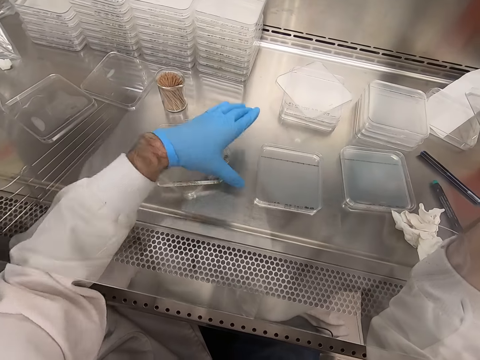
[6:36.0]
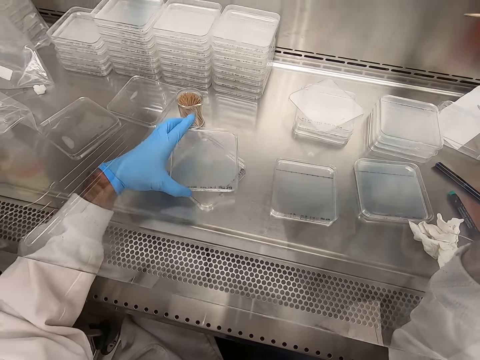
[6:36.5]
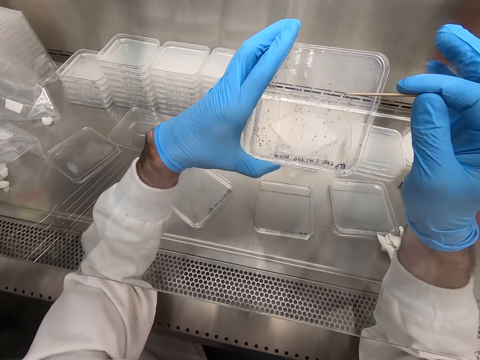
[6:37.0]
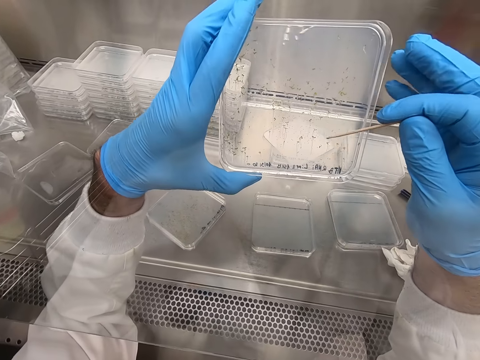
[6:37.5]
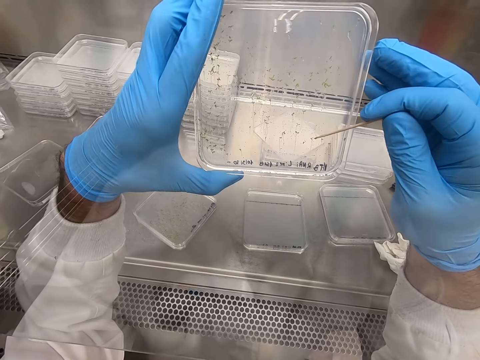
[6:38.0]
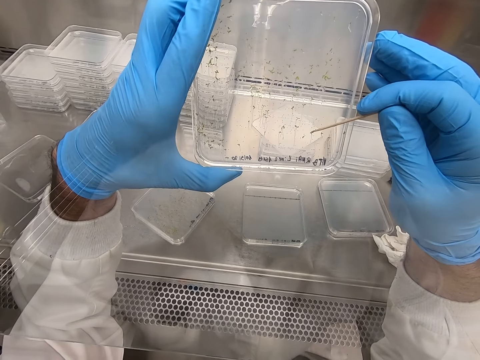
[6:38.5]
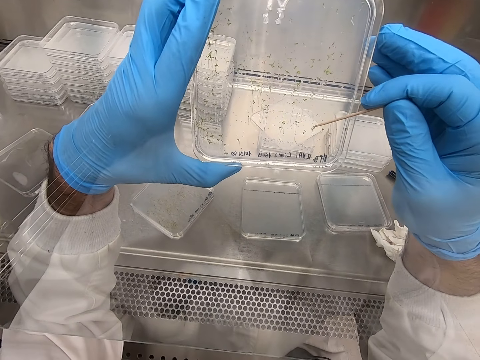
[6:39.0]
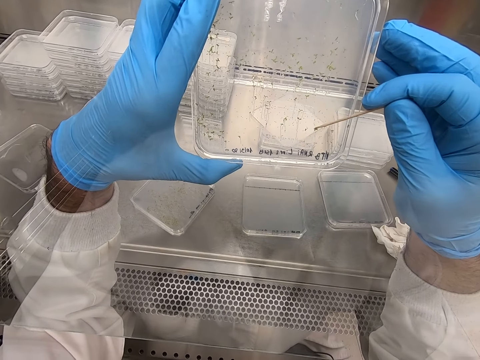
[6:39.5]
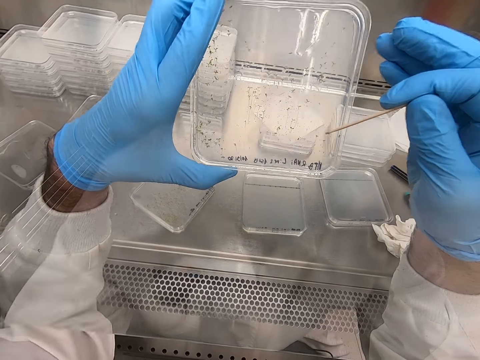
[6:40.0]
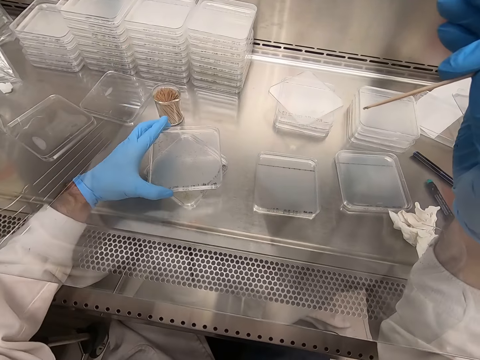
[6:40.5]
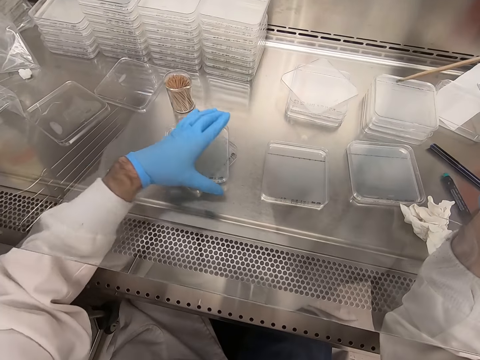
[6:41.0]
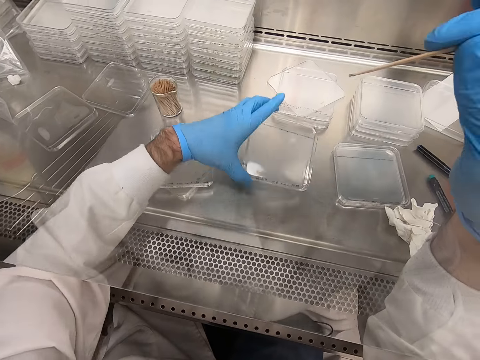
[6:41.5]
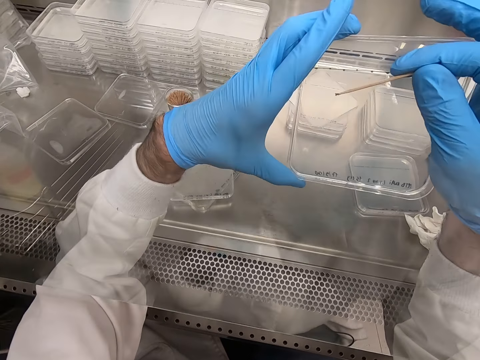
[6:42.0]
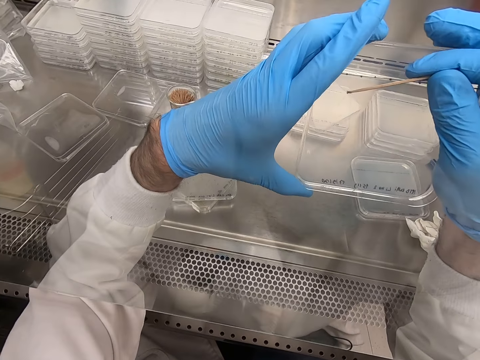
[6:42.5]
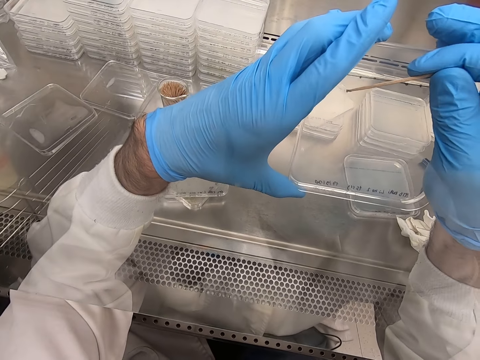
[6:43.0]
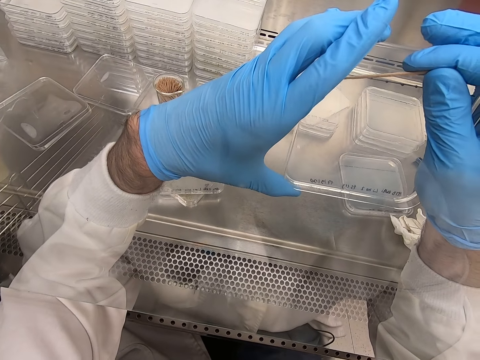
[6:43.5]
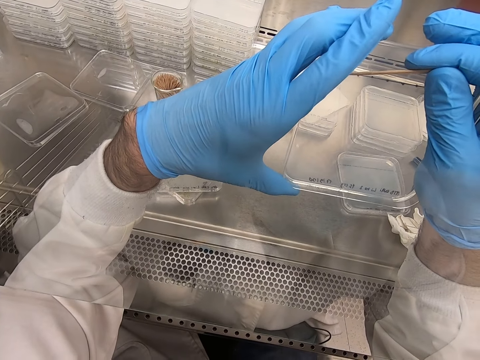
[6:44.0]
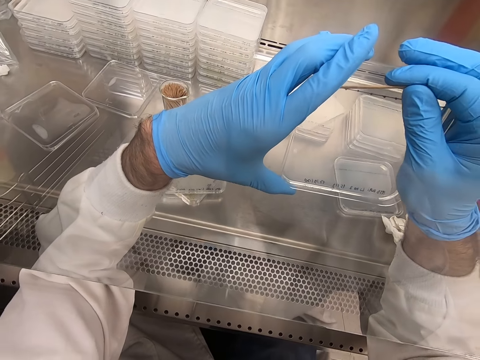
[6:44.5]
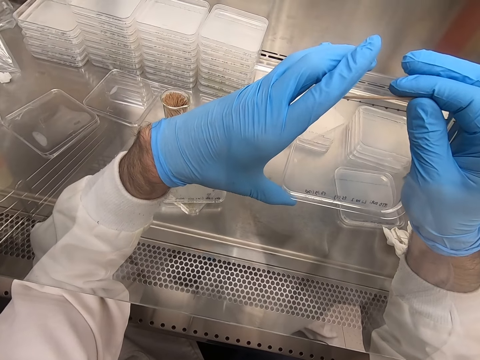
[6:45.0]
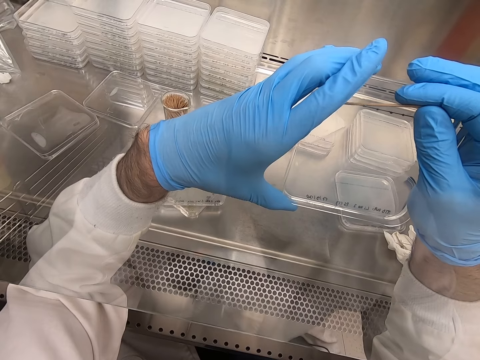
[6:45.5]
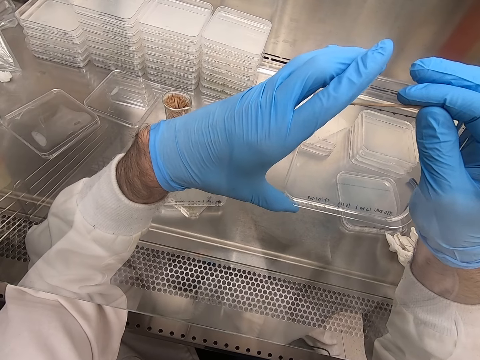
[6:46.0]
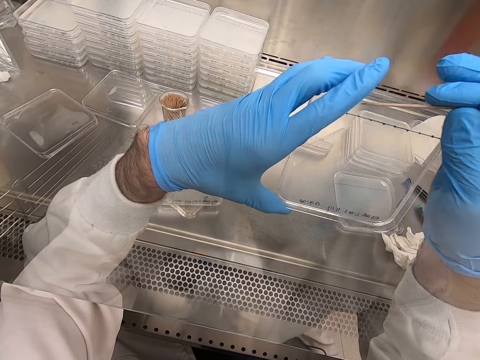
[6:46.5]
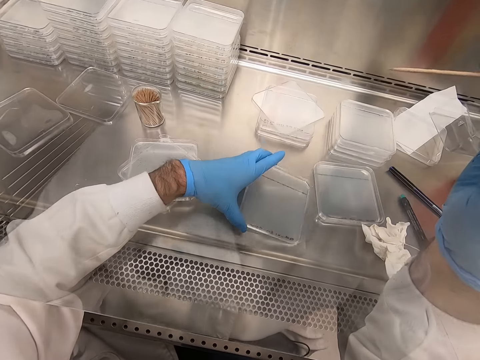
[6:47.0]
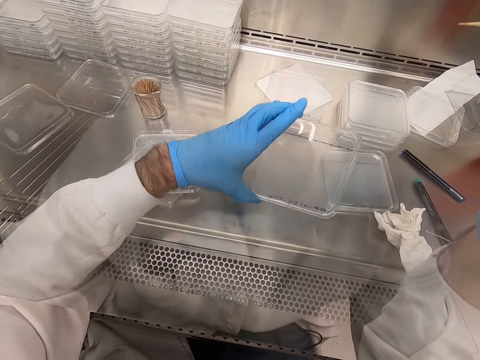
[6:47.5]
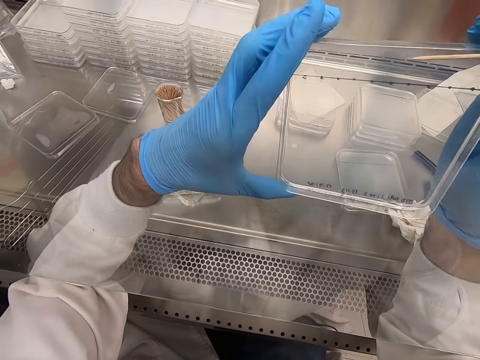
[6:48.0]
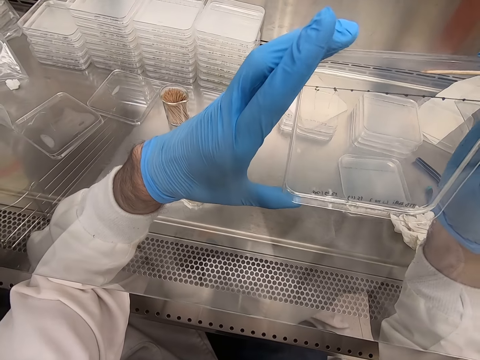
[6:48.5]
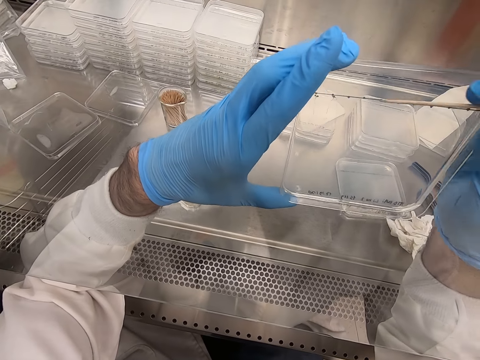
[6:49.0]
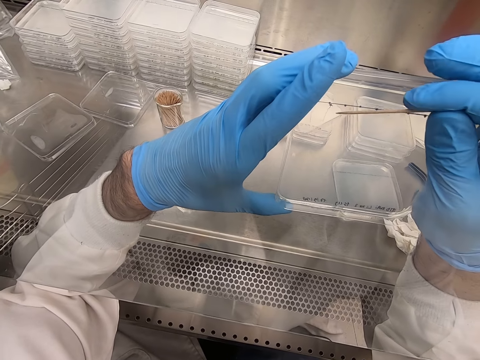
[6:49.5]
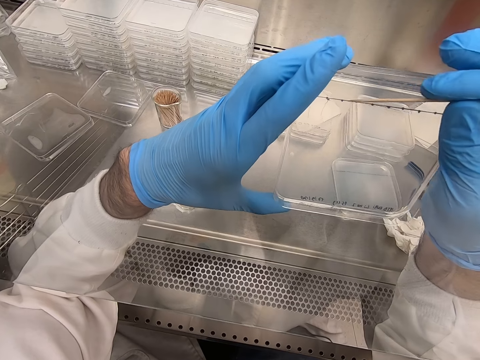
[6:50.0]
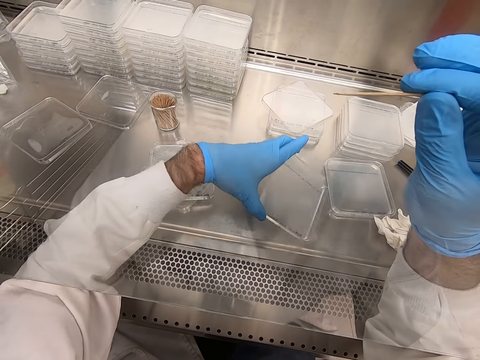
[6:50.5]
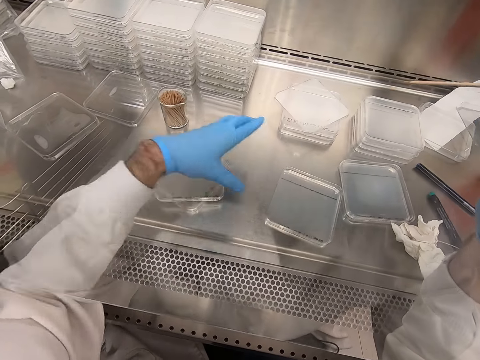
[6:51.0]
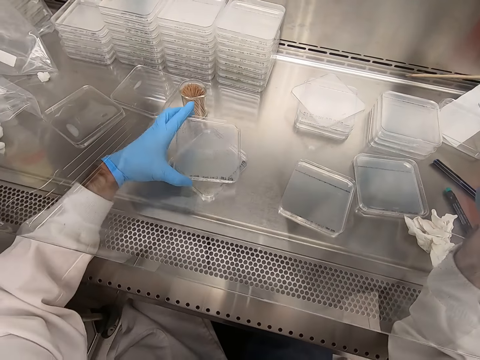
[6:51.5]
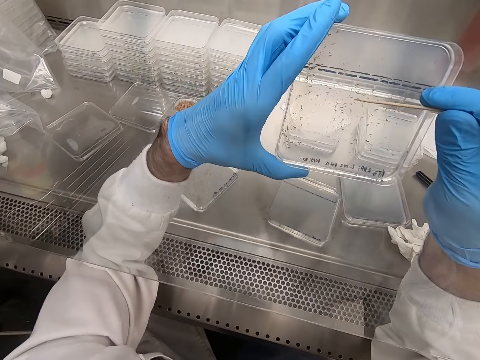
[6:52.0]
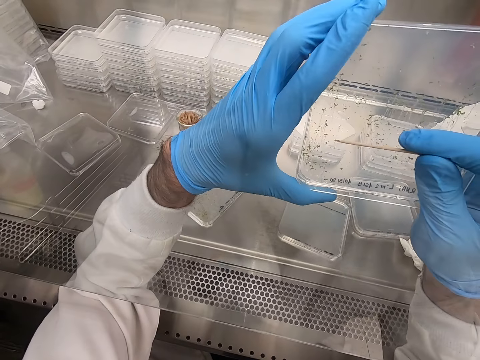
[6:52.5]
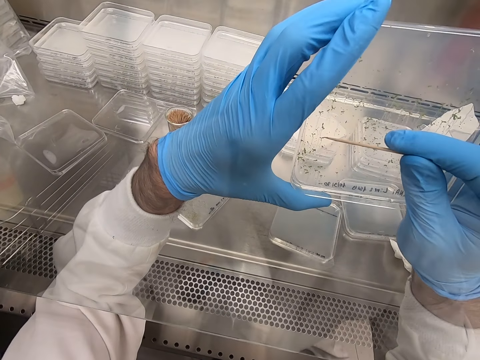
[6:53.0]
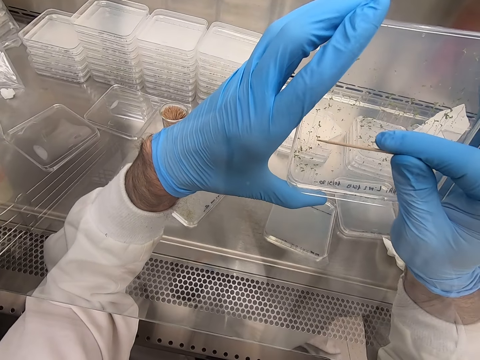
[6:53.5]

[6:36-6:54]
The camera wearer places the acrylic sheet on the table. They pick the acrylic sheet. They pick particles from the acrylic sheet. They place the acrylic sheet on the table. They pick the acrylic sheet. They pick particles from the acrylic sheet. They place the acrylic sheet on the table. They pick the acrylic sheet. They pick particles from the acrylic sheet. They place the acrylic sheet on the table. They pick particles from the acrylic sheet.

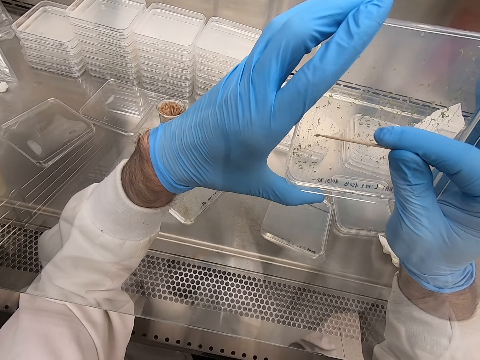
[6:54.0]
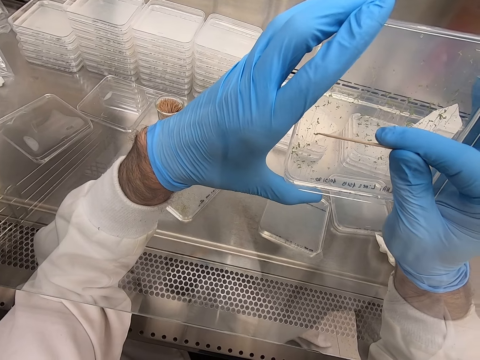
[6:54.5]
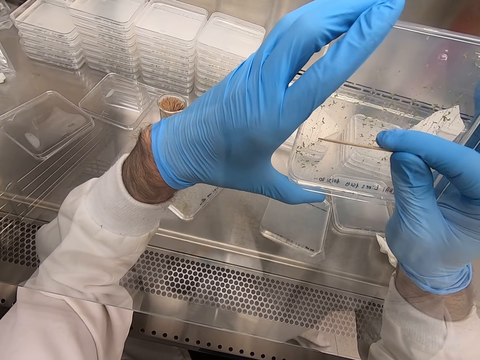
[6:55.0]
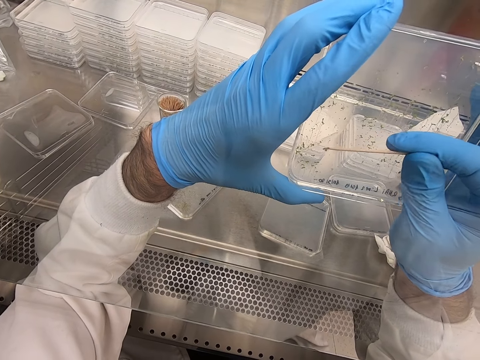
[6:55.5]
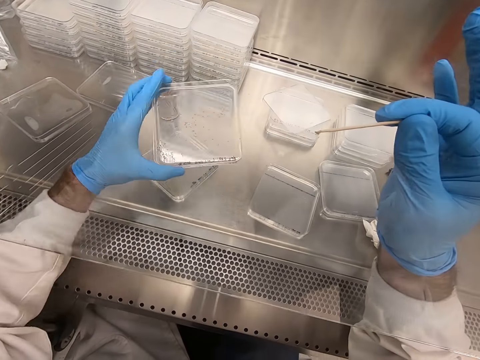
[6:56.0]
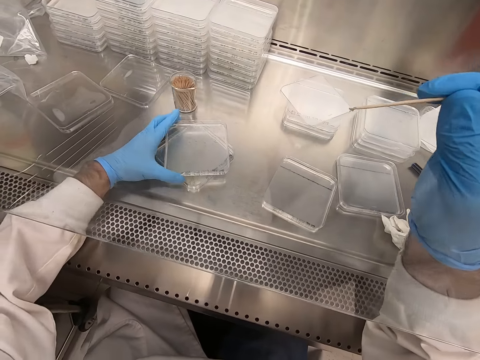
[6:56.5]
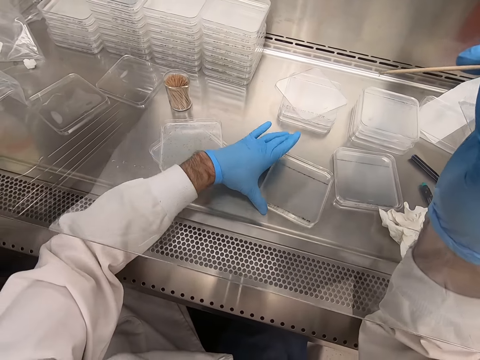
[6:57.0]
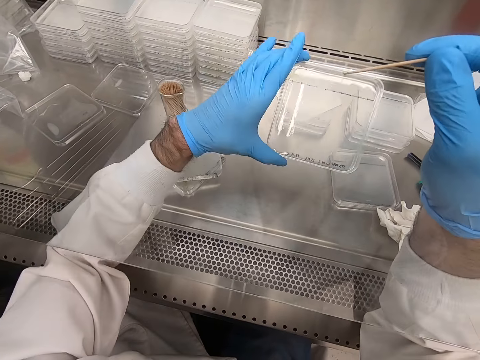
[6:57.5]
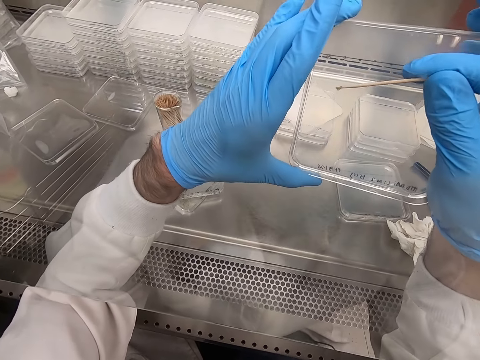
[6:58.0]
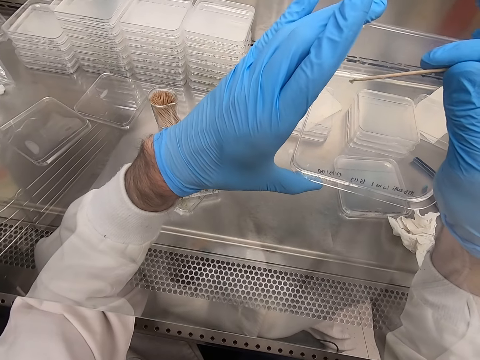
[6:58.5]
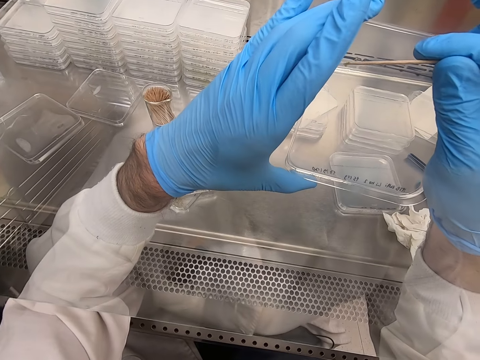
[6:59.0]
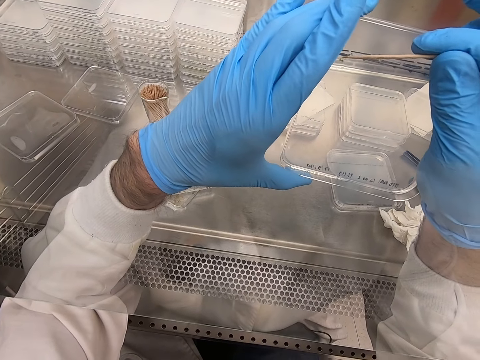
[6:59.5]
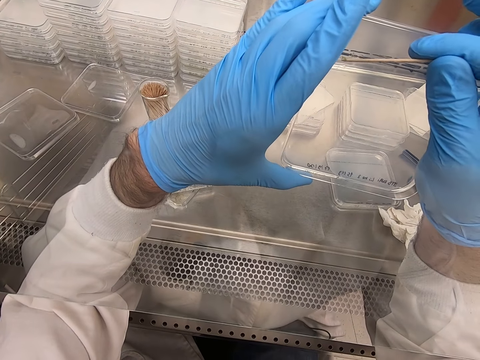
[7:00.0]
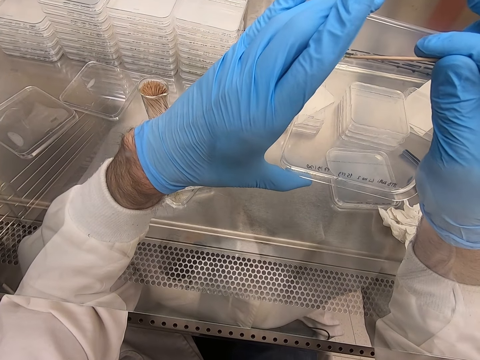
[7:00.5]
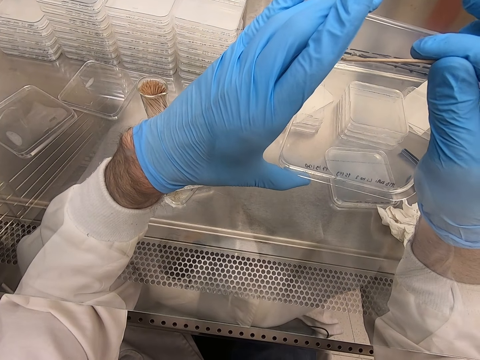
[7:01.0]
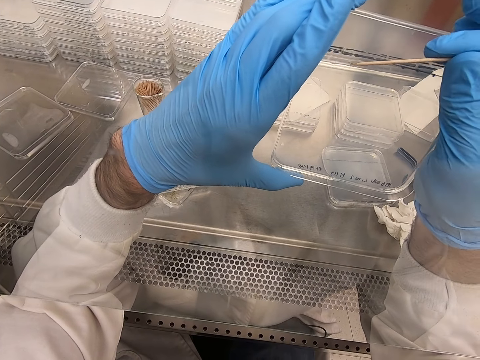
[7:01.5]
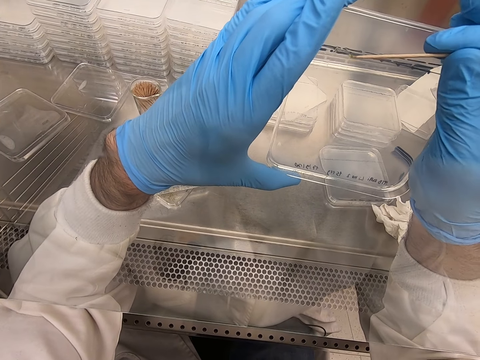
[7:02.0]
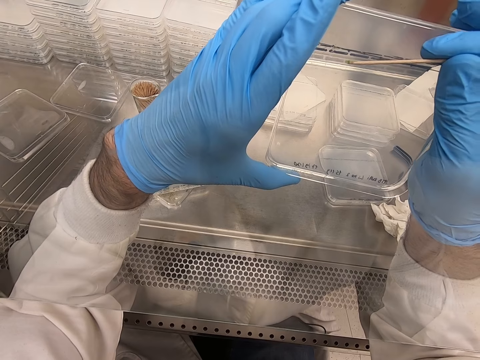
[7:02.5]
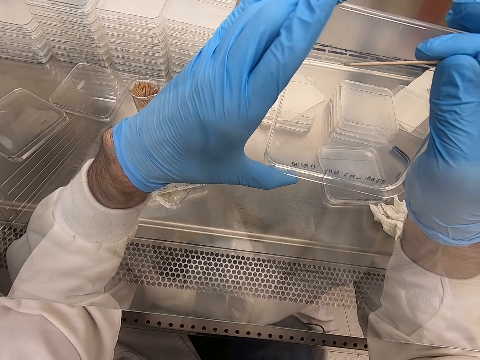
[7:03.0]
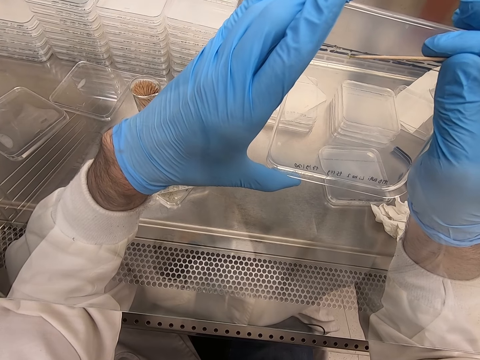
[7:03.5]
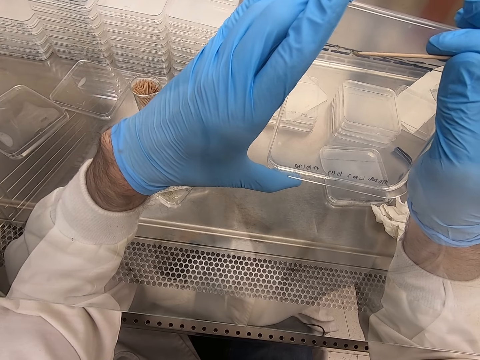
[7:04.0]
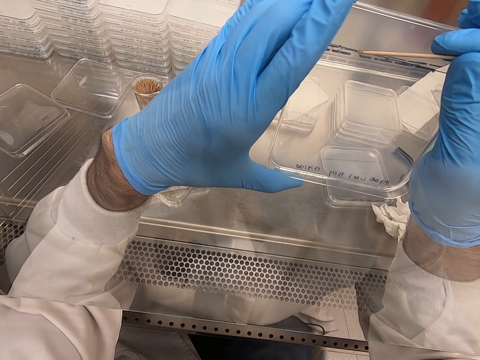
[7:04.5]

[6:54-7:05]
The camera wearer places the acrylic sheet on the table. They pick the acrylic sheet. They pick particles from the acrylic sheet.
